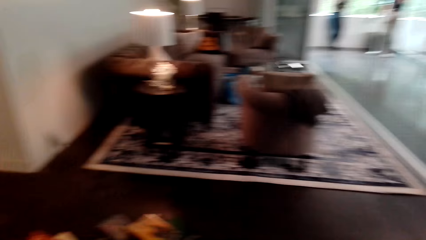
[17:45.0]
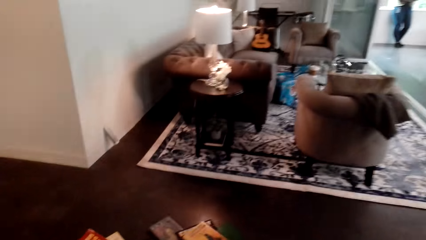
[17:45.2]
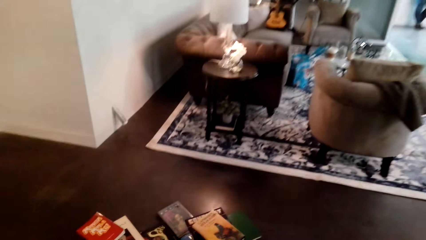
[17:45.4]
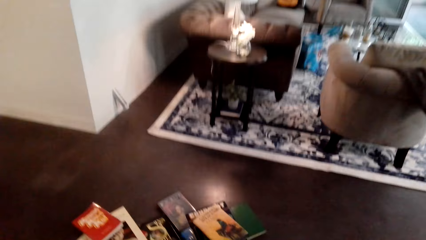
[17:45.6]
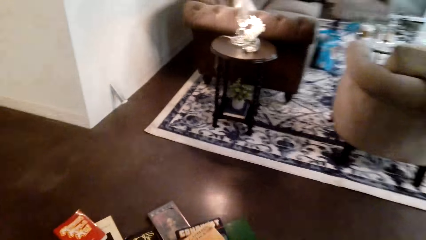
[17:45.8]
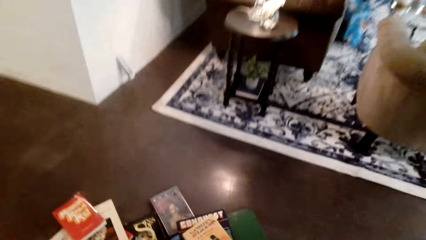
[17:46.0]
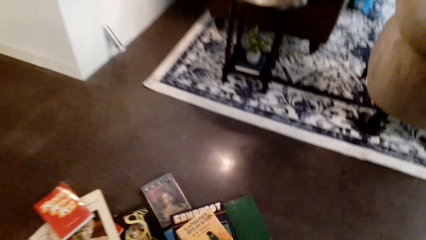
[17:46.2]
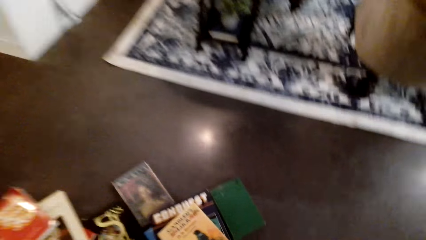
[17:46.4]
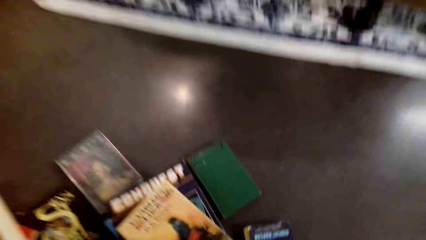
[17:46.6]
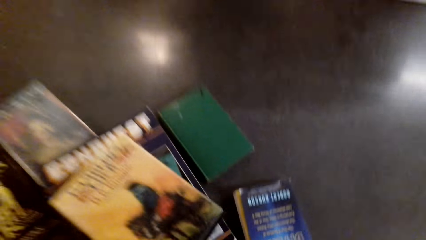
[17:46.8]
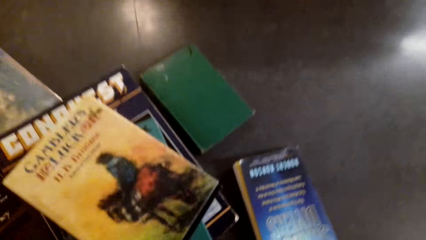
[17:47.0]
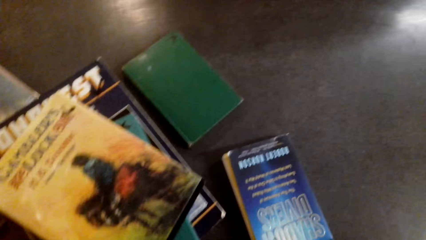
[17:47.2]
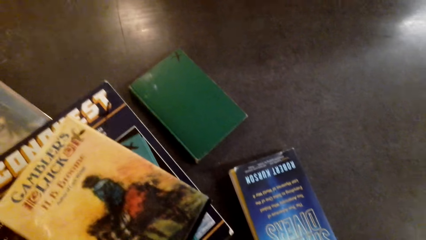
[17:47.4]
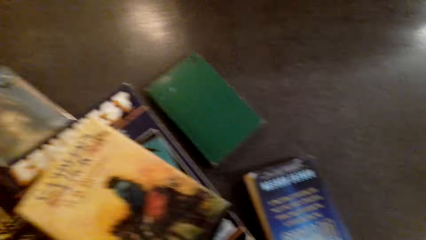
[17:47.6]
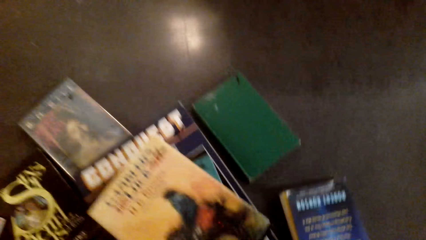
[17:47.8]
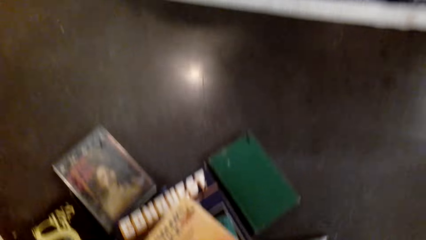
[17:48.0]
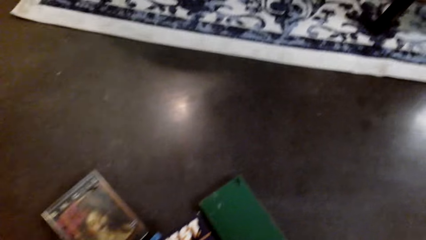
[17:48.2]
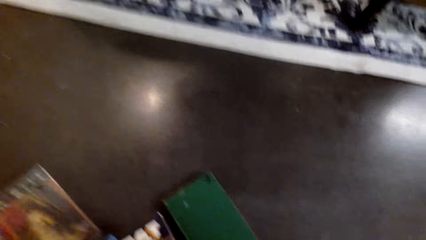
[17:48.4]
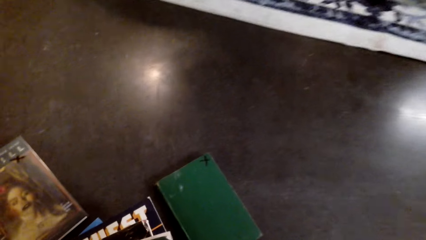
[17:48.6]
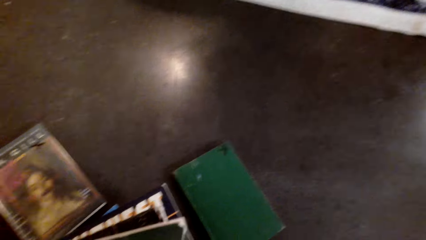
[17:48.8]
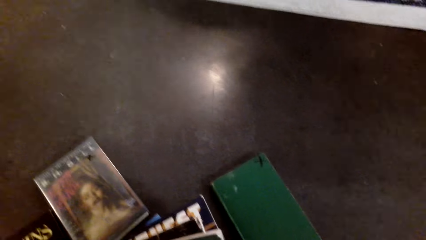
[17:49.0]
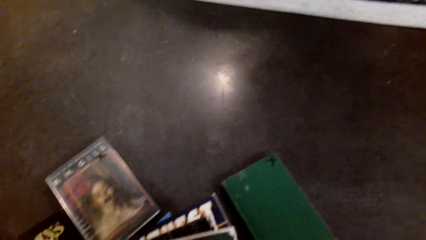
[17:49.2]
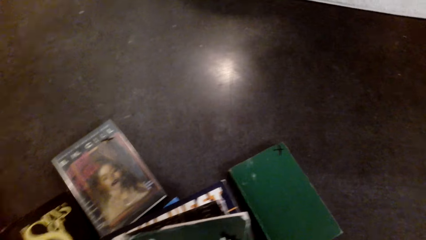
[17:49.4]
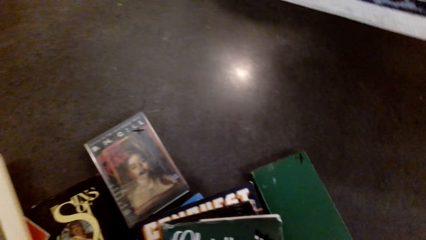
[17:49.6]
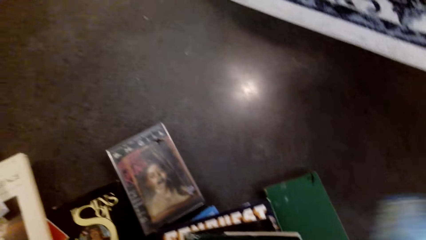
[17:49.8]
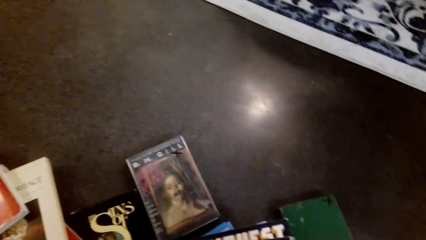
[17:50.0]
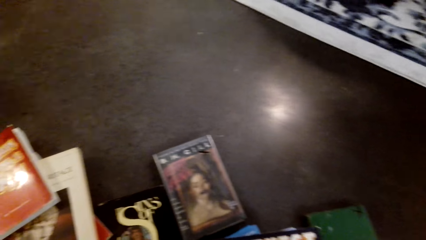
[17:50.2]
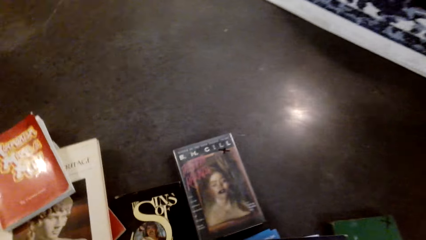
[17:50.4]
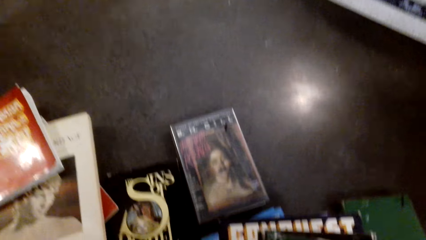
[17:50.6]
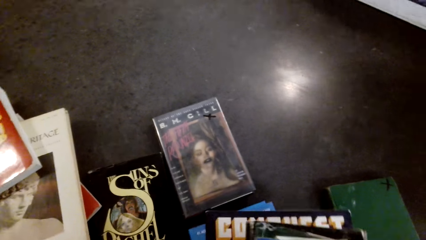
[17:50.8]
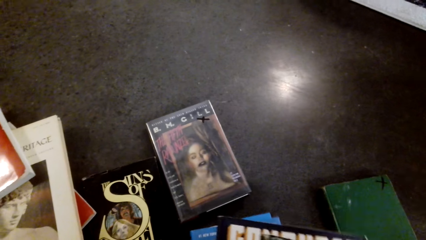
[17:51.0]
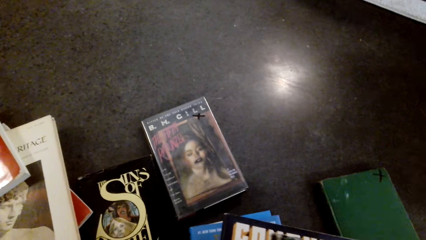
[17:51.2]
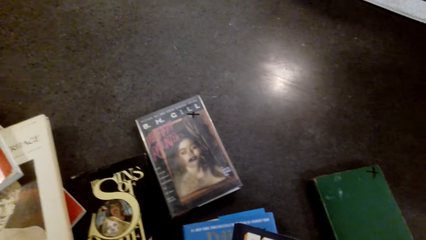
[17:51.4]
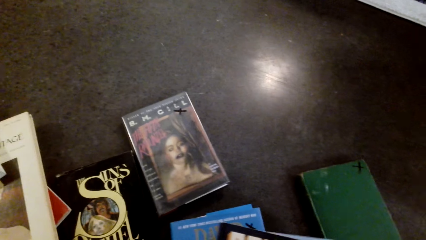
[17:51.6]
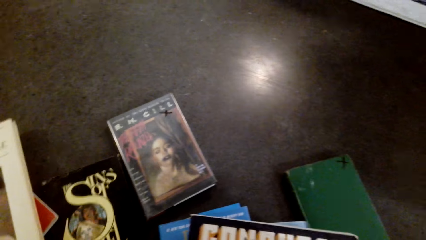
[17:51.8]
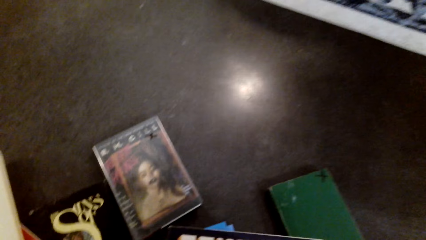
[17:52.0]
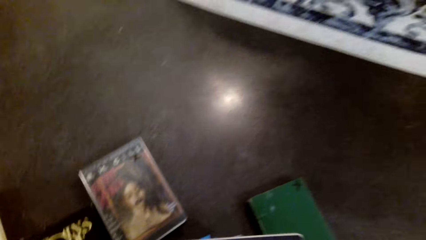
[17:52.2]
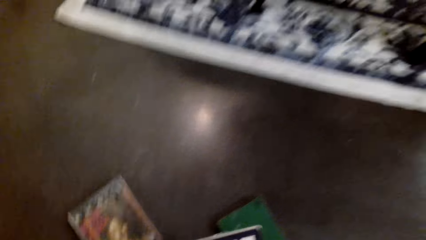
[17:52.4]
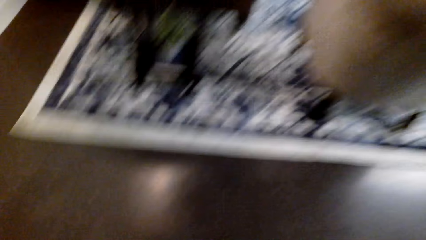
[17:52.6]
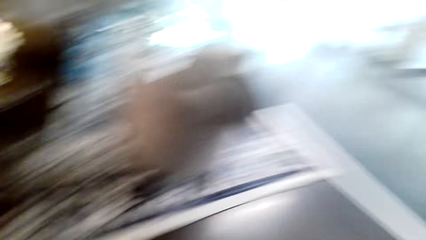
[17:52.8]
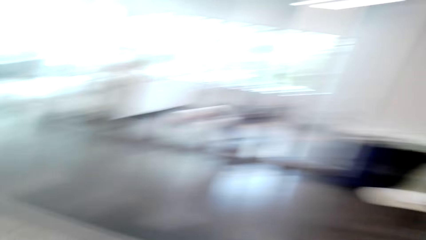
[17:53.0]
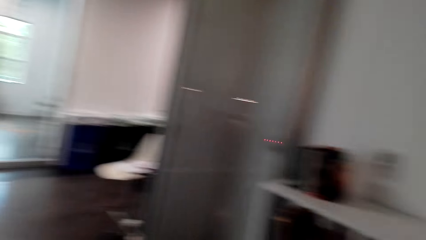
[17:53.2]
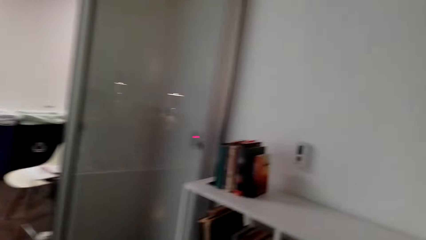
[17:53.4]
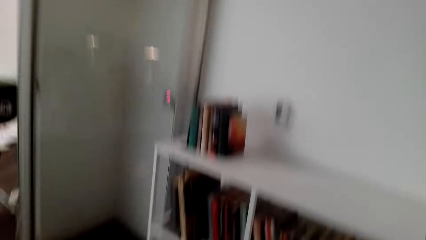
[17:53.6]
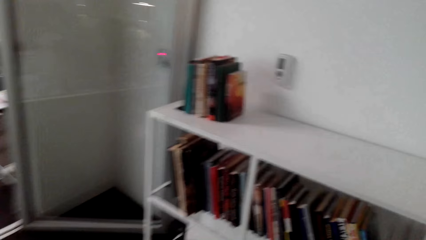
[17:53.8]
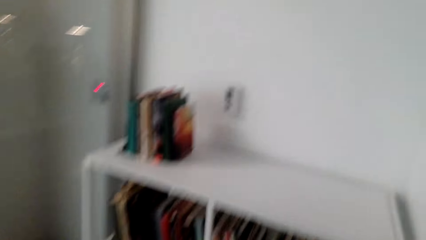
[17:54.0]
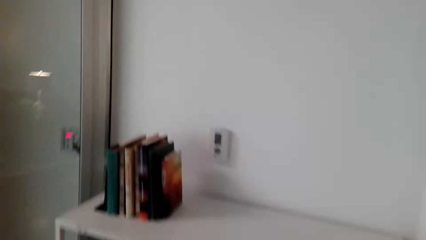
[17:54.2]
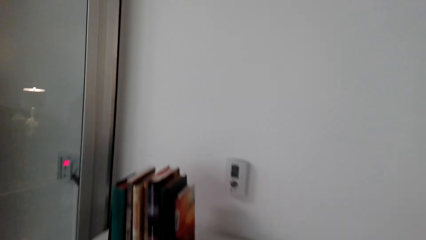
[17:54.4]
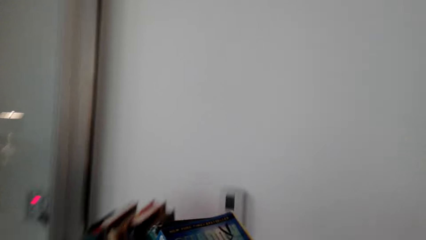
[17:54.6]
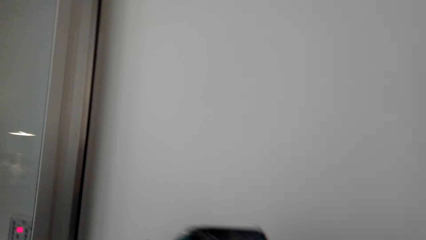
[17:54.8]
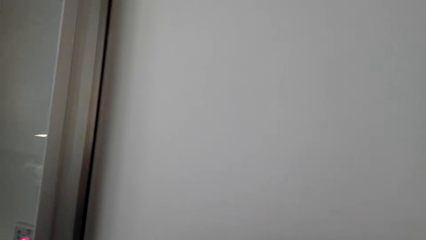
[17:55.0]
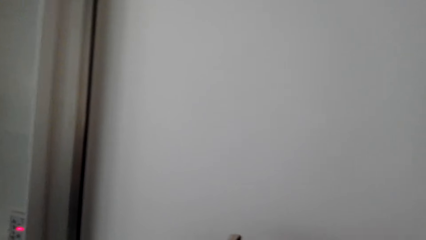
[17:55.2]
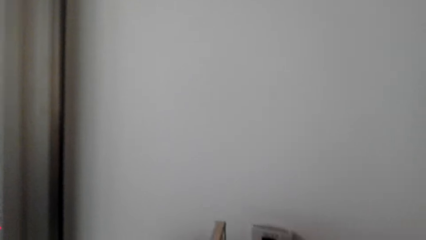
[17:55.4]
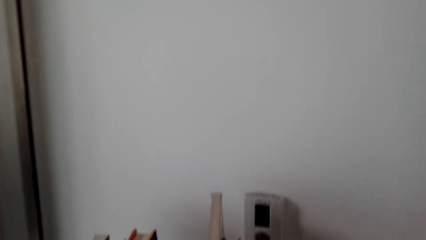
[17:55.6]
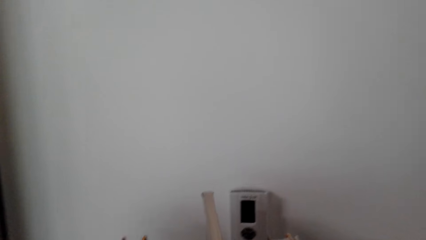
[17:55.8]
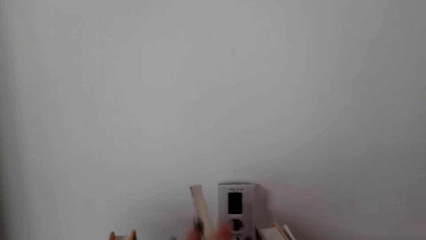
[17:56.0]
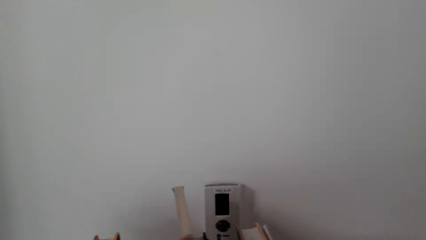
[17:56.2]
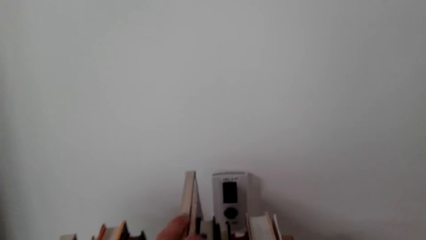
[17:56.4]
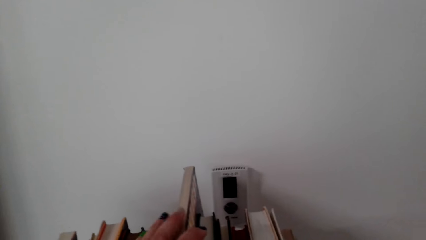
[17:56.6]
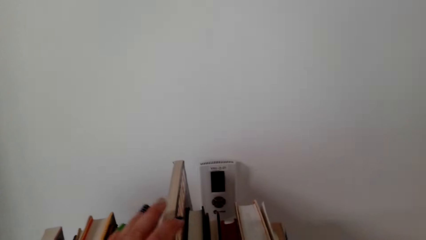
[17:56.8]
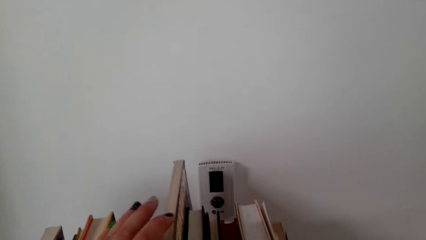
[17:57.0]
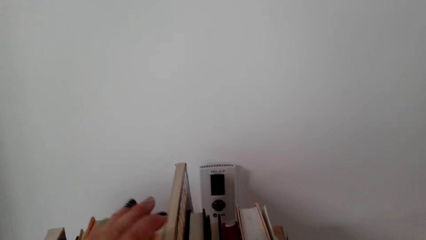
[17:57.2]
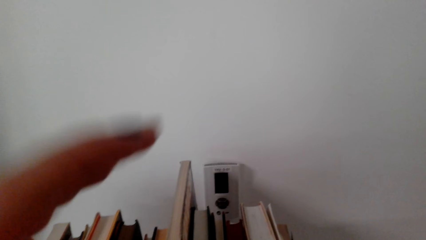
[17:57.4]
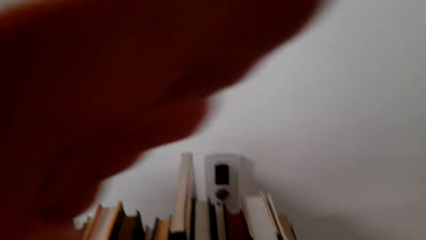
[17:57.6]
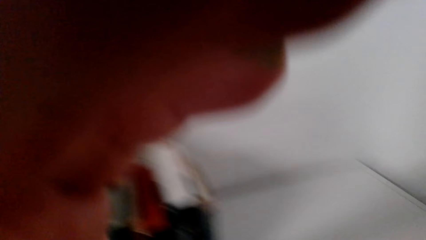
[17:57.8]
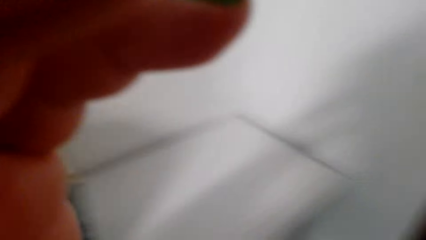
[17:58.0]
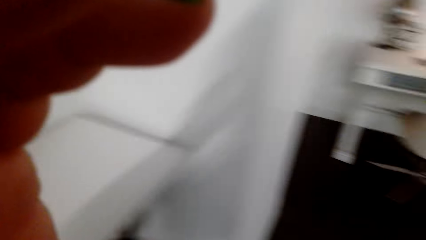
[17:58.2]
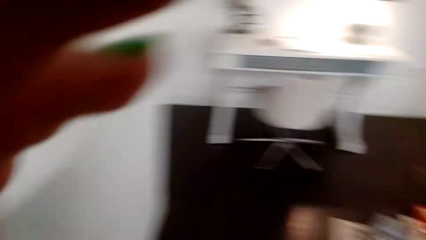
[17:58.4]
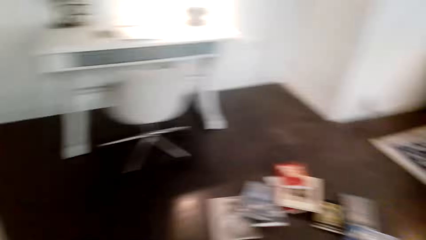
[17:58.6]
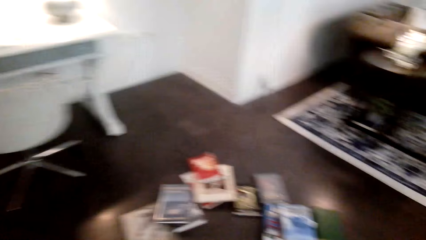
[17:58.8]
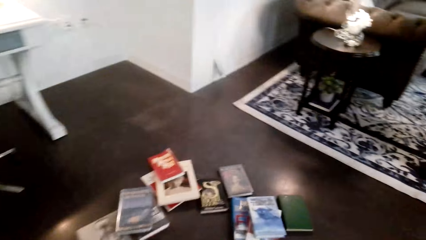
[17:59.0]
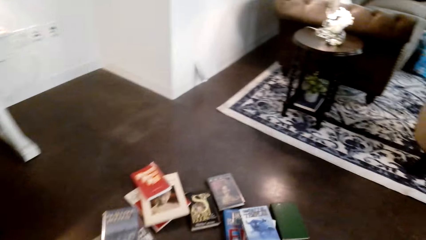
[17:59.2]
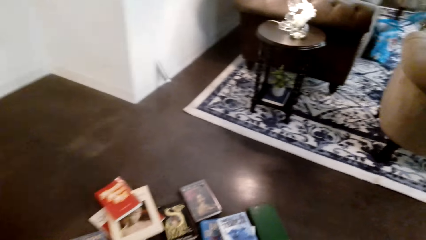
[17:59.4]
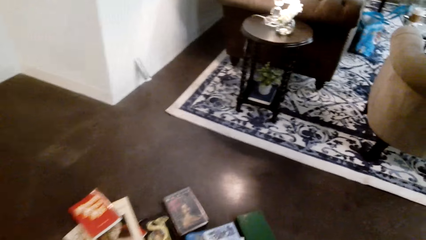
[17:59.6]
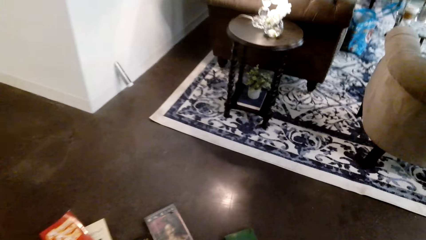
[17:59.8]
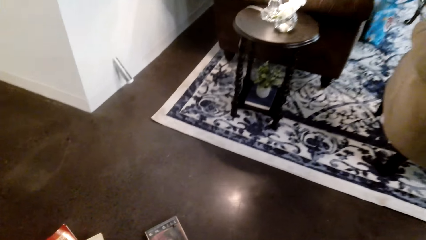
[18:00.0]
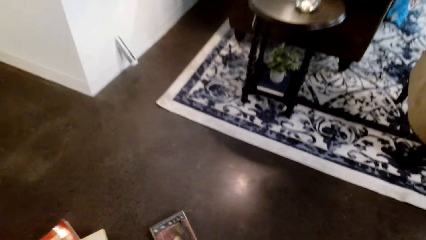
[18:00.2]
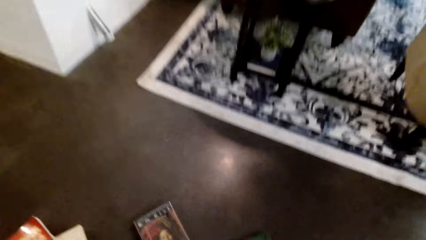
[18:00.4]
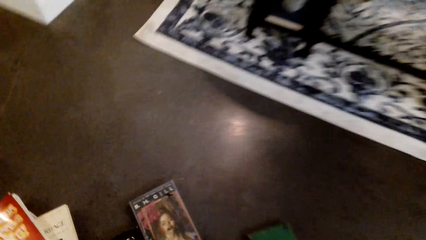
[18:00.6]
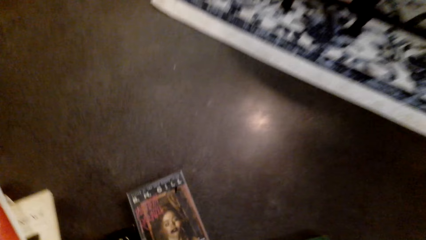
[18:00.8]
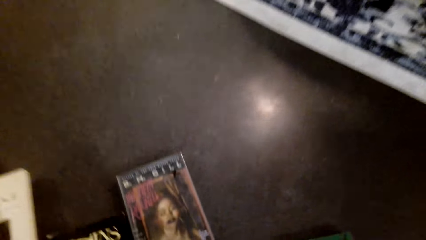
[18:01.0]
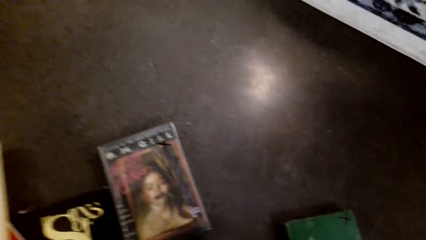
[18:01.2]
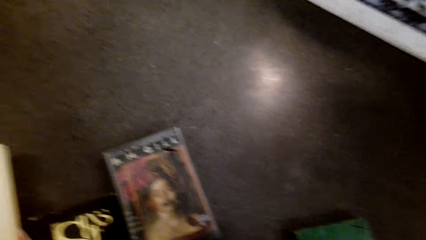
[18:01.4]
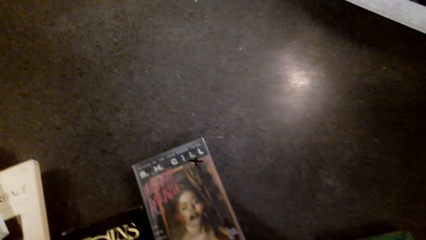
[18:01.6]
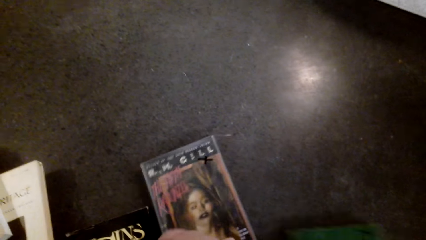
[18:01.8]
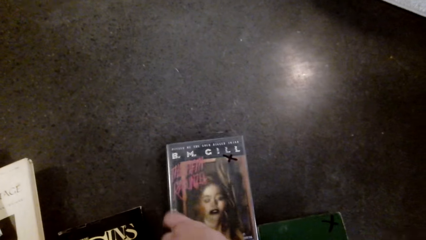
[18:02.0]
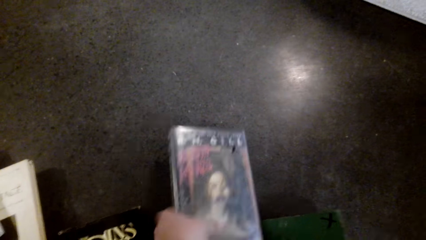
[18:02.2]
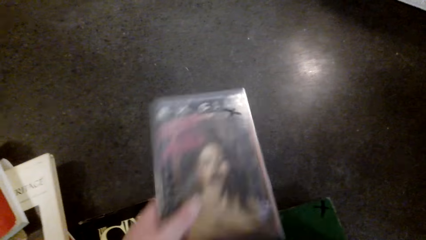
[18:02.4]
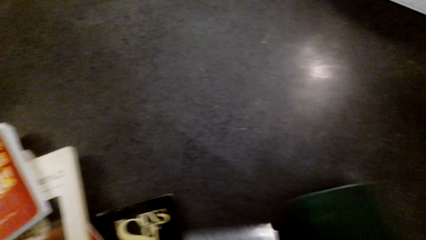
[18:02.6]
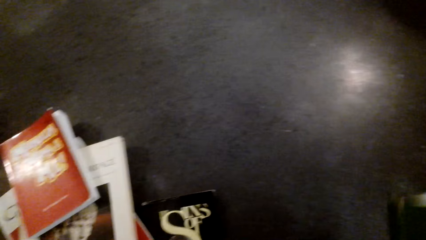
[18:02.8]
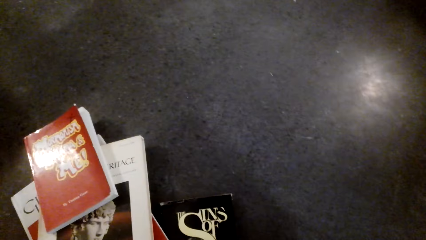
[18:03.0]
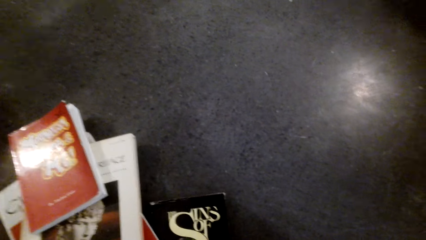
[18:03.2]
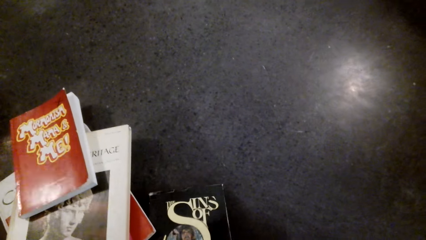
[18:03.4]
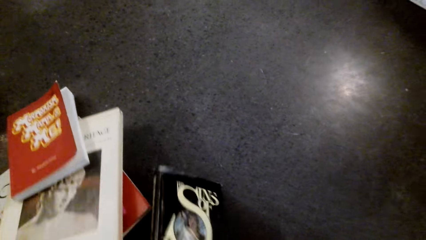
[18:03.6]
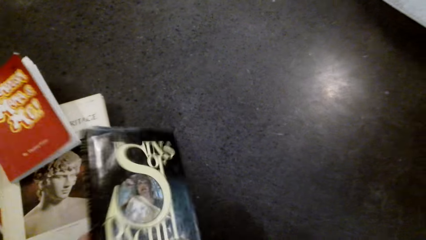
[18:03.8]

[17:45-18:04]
The camera wearer looks around the room. They walk towards the books. They look at the books. They collect the books from the floor. They arrange the books in the shelf. They carry the books towards the cabinet. They place the books on the cabinet. They fix the camera. They look around the room. They collect the books from the floor.
